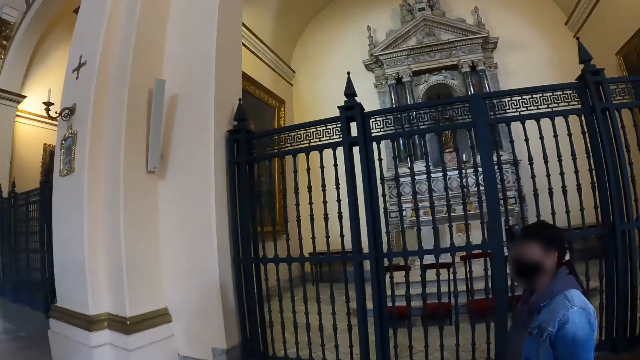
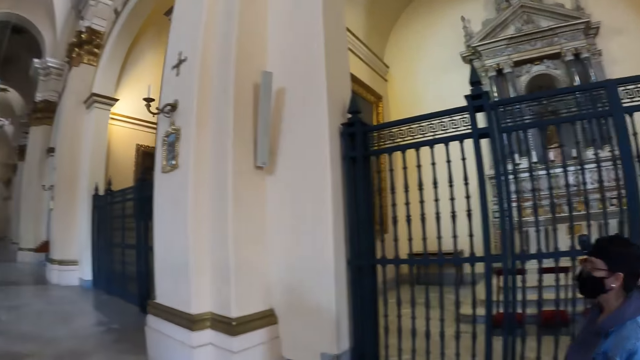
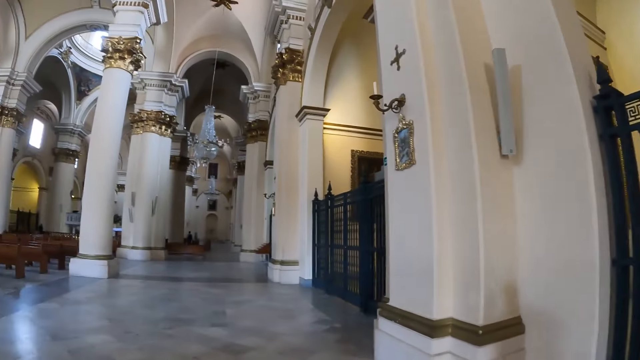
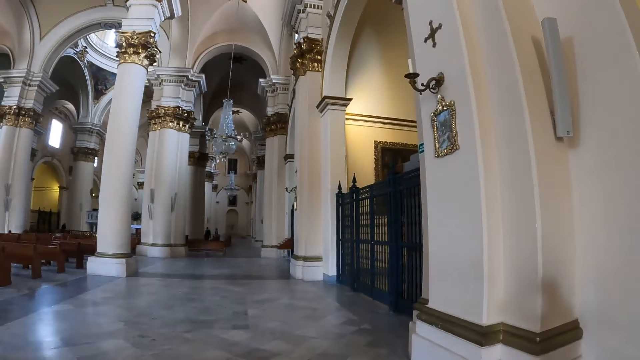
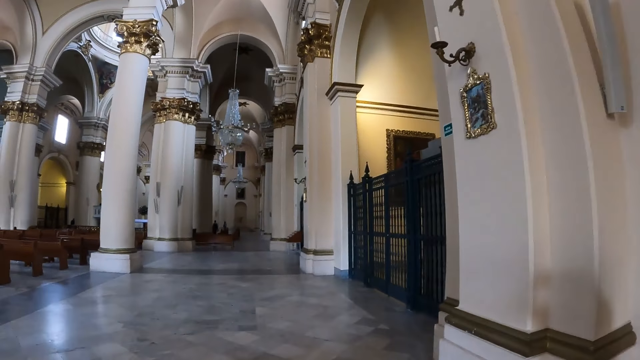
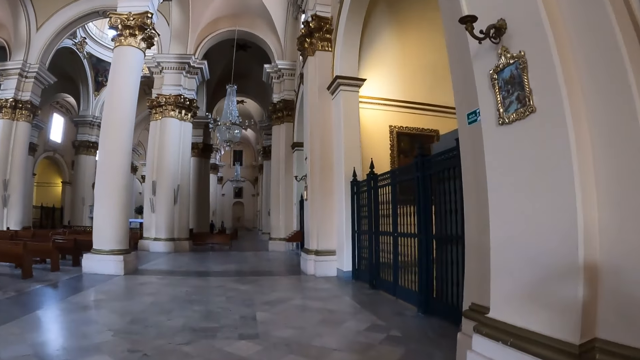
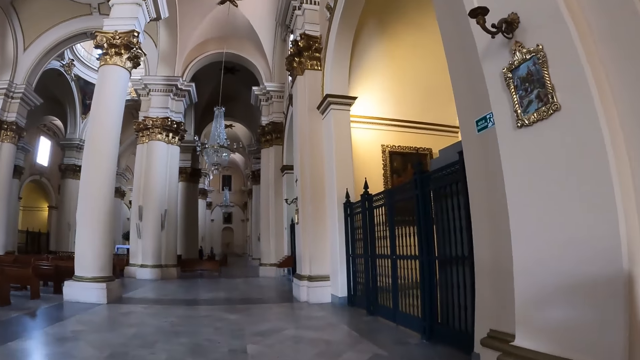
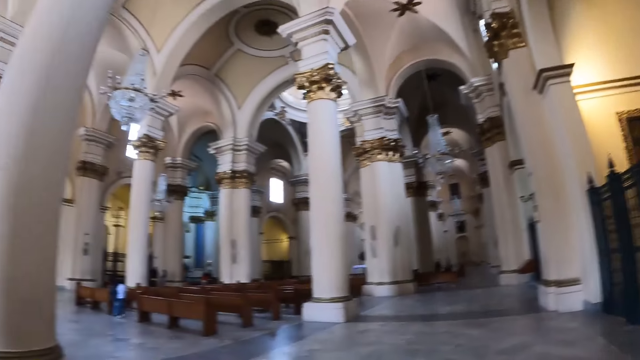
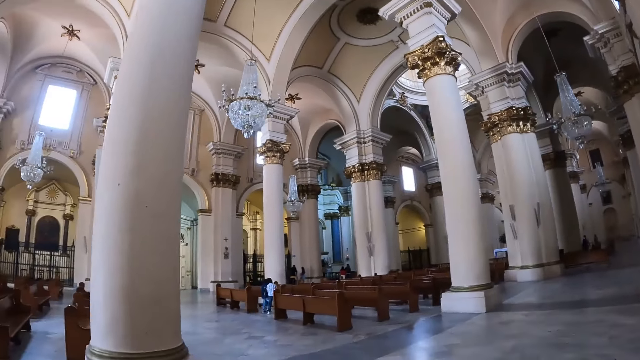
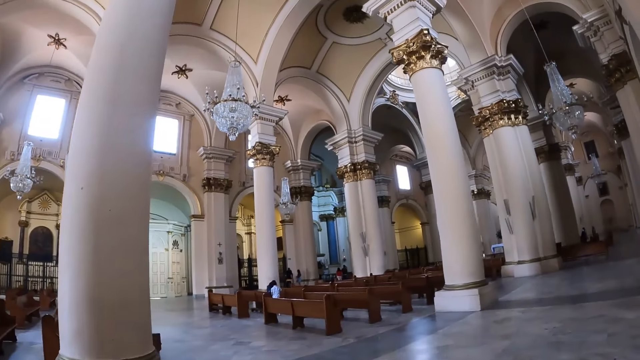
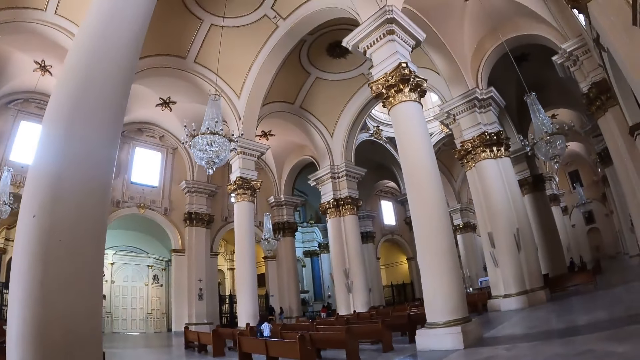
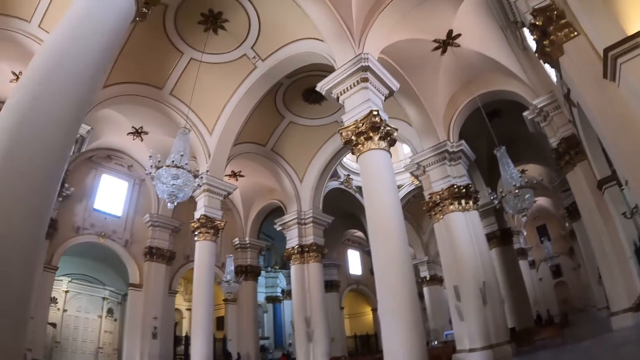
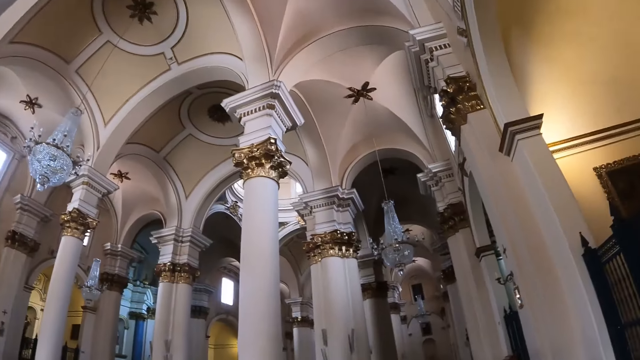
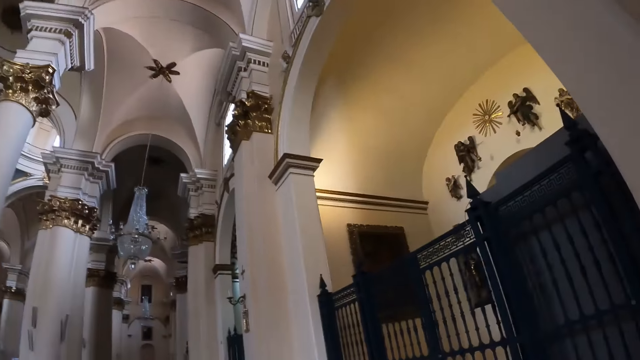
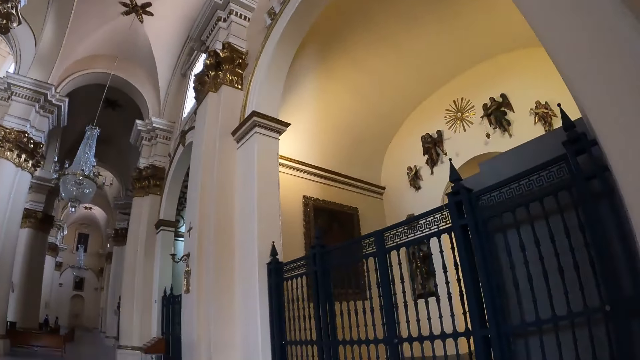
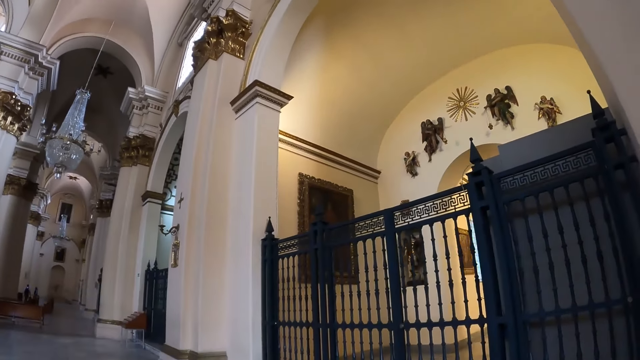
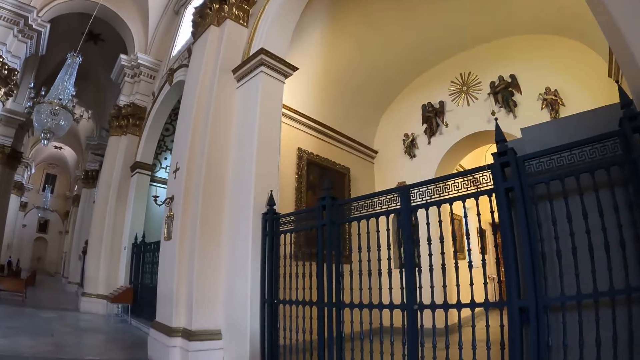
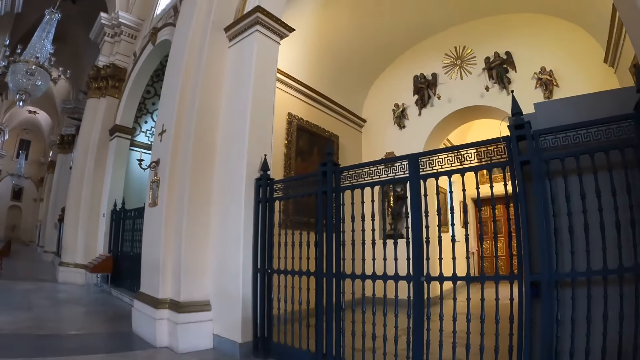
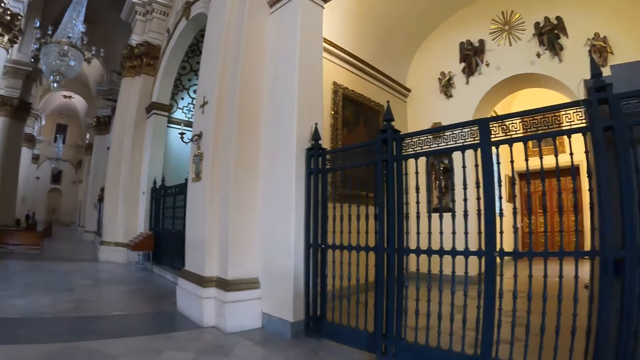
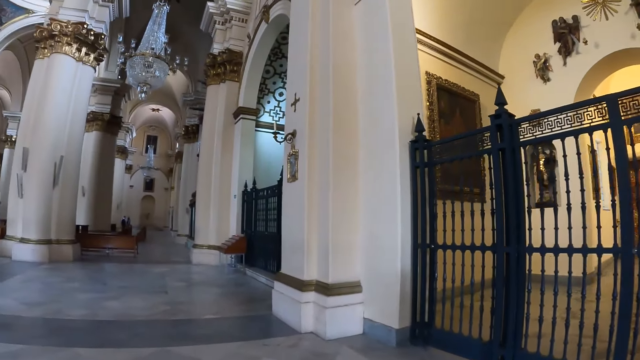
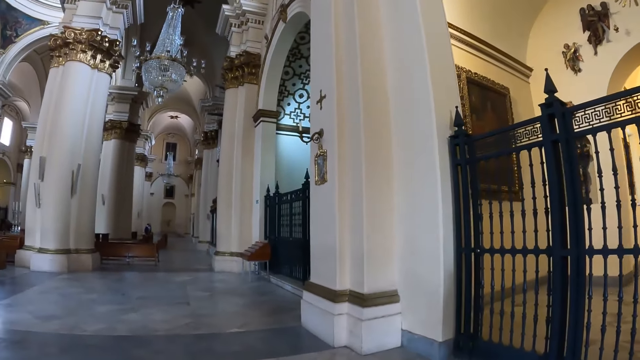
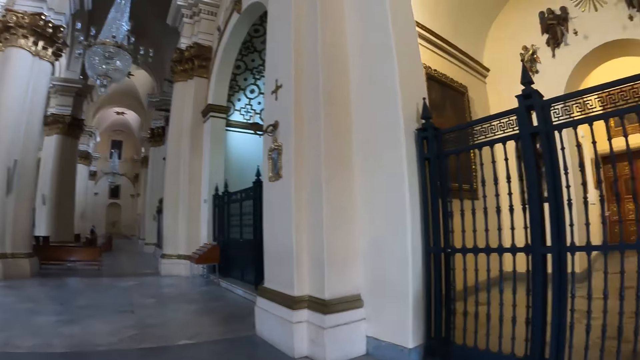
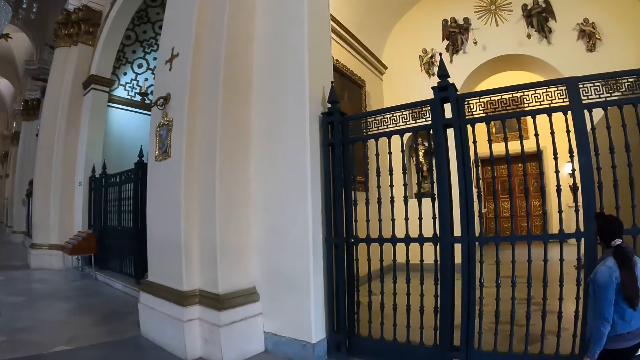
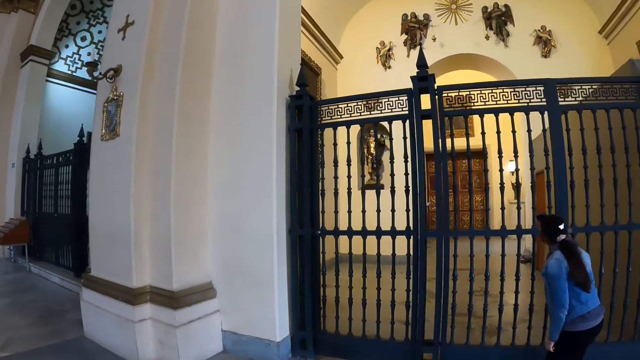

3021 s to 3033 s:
The camera wearer walks around. They look around.

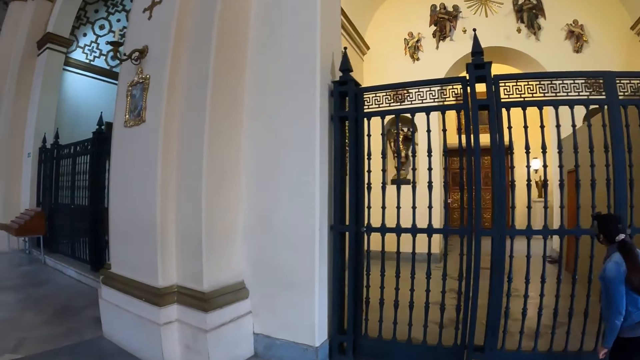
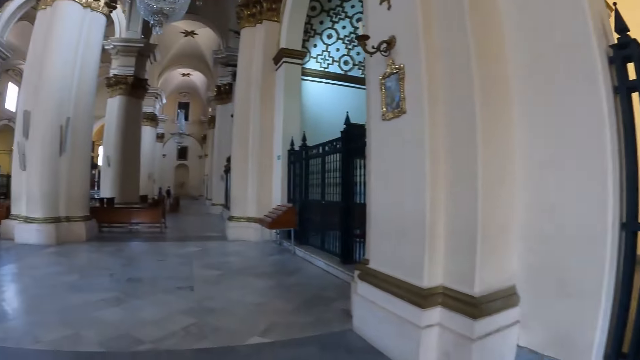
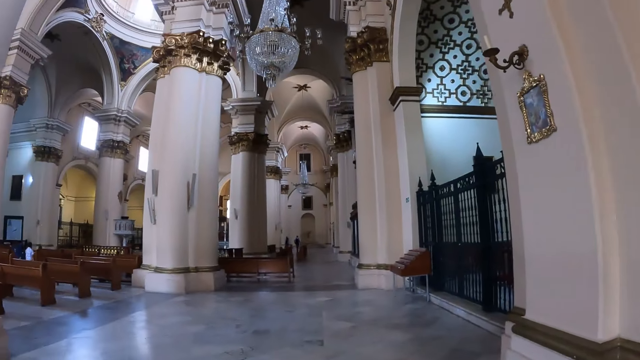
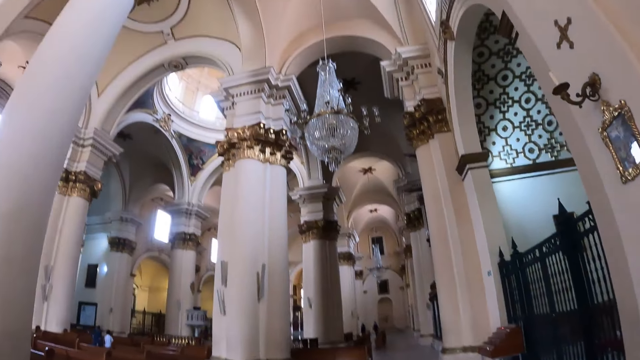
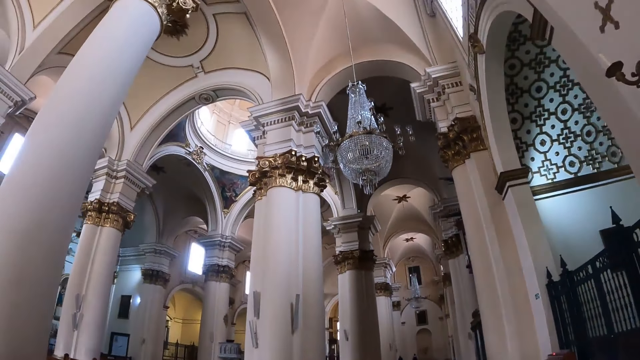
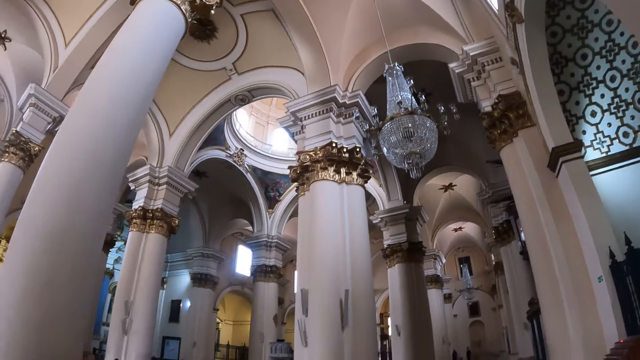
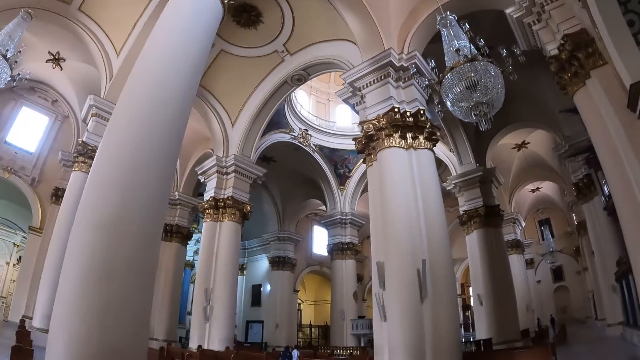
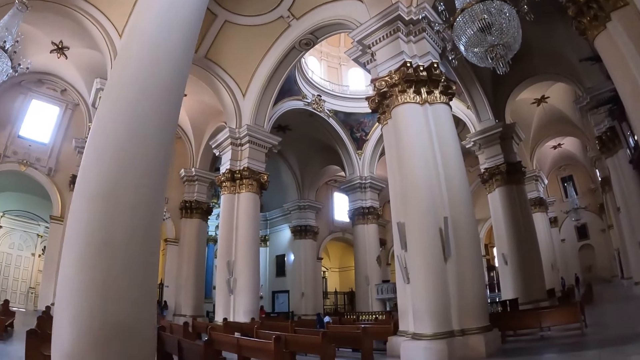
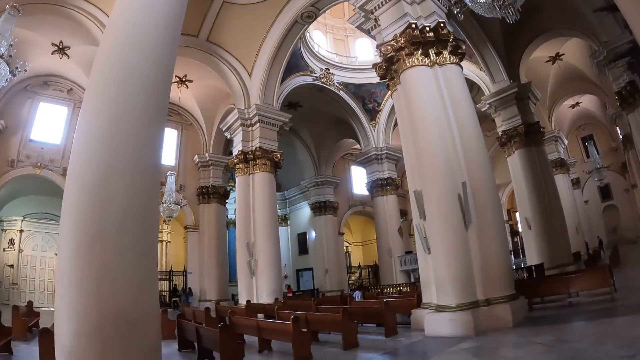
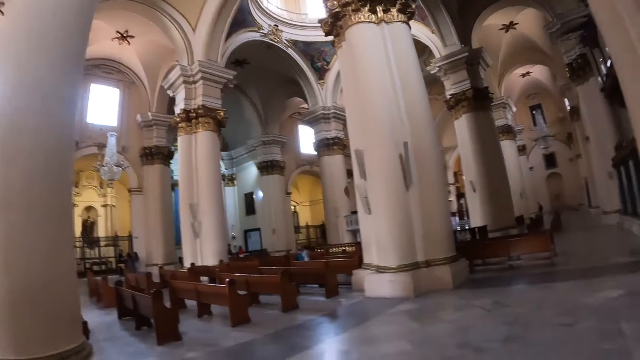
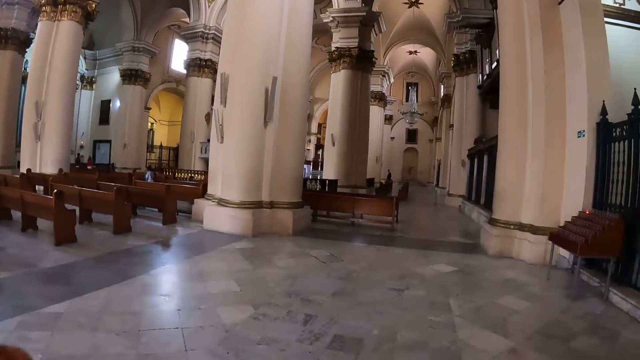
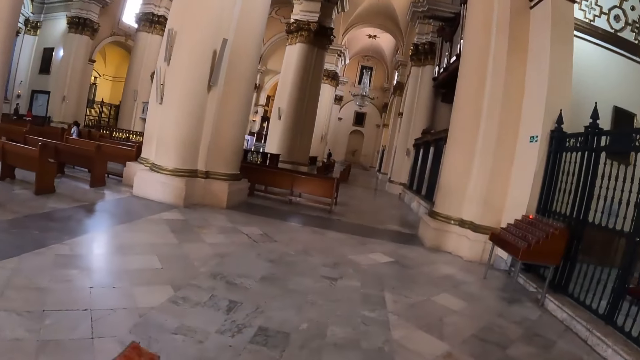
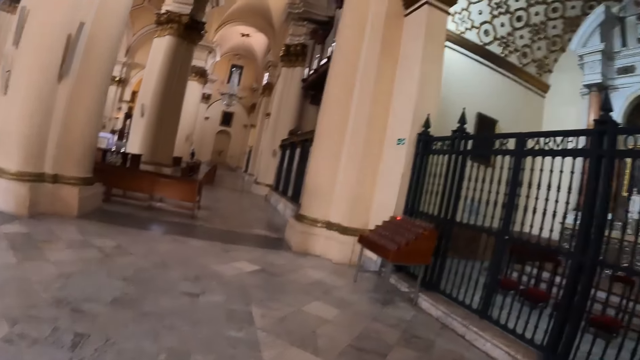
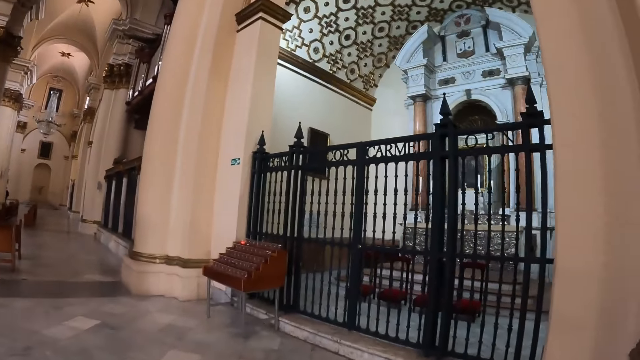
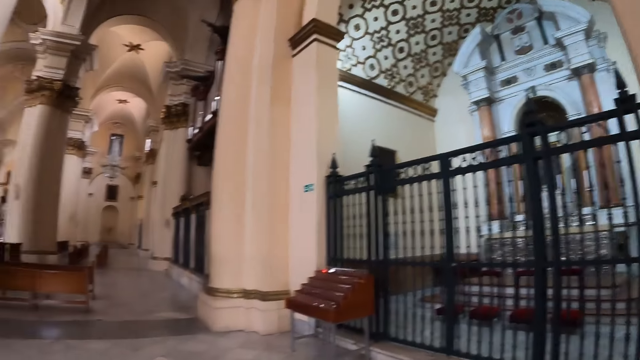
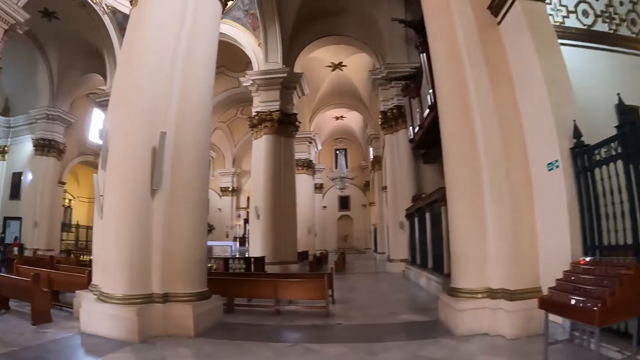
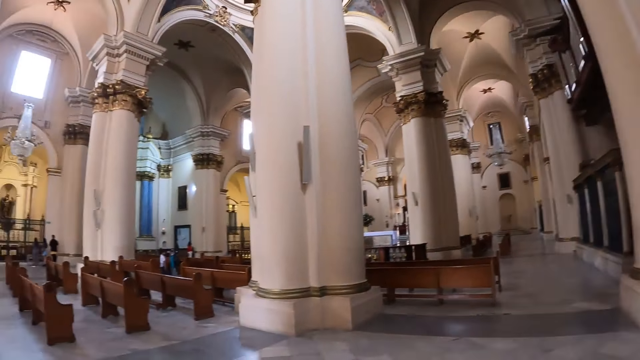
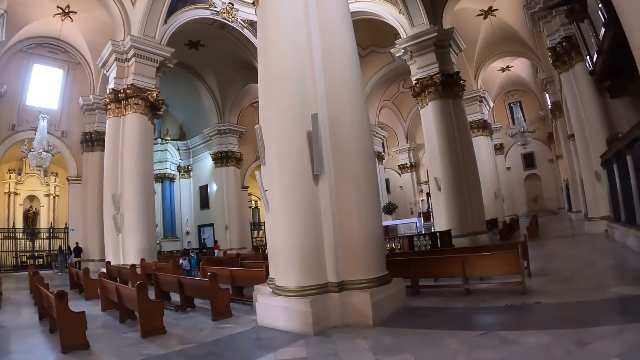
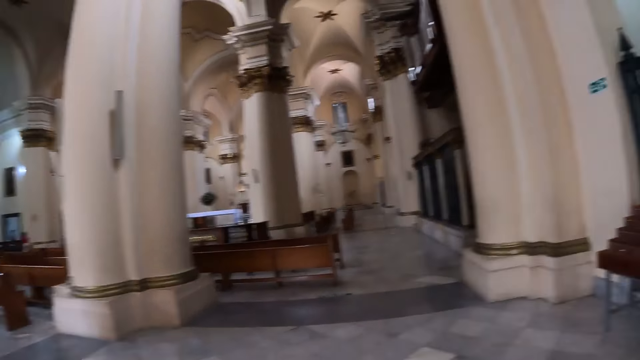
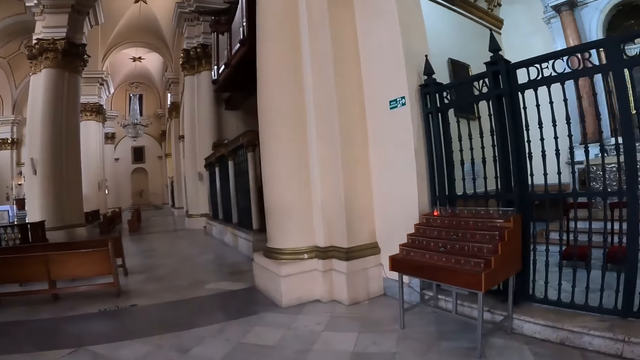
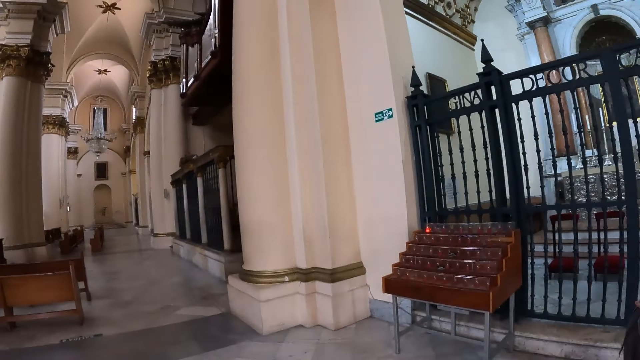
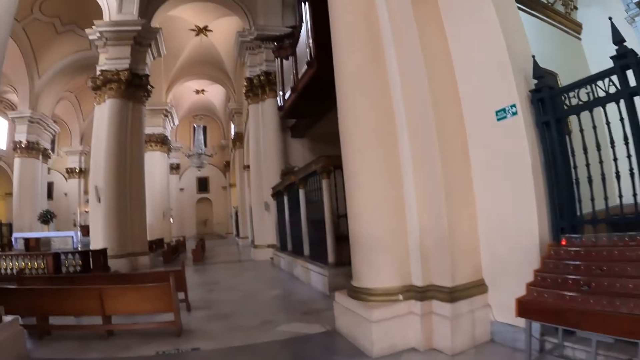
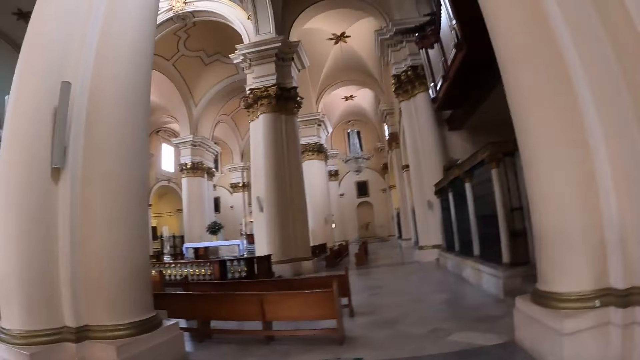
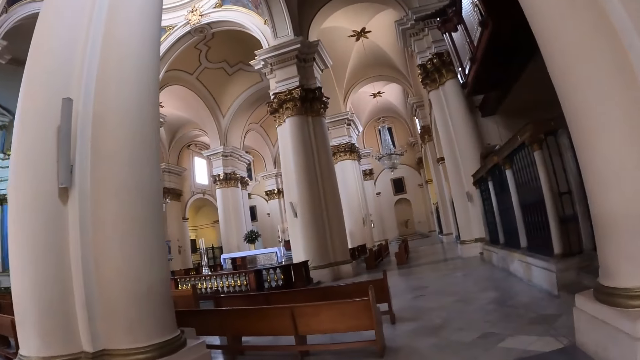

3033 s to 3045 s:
The camera wearer walks around.
